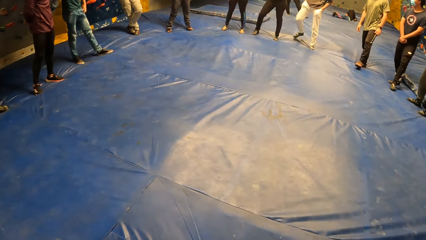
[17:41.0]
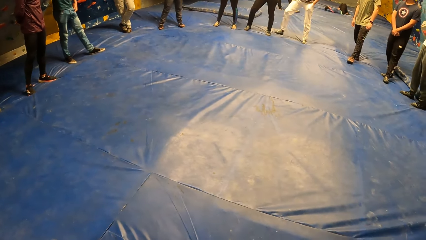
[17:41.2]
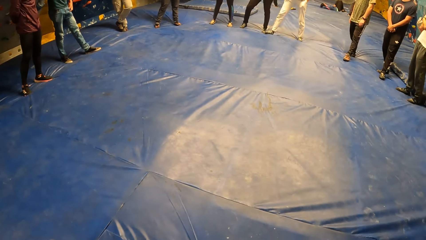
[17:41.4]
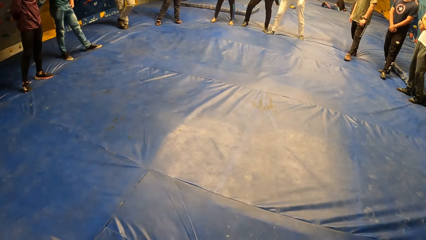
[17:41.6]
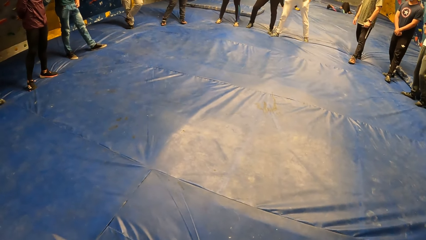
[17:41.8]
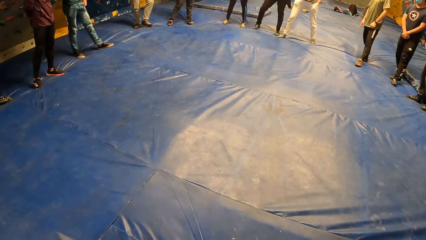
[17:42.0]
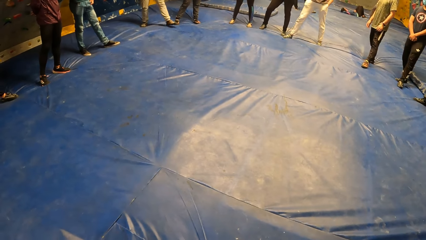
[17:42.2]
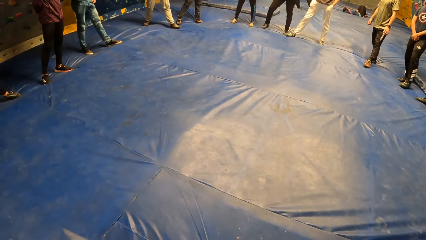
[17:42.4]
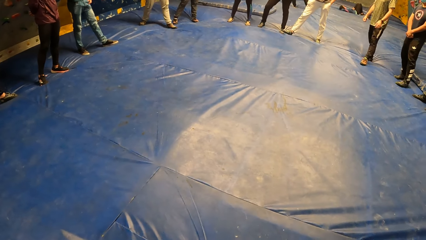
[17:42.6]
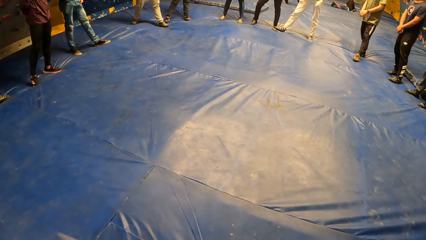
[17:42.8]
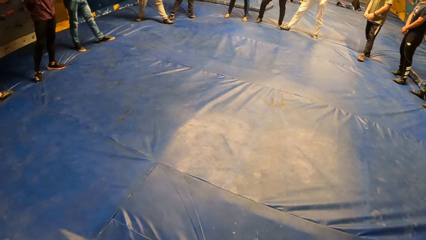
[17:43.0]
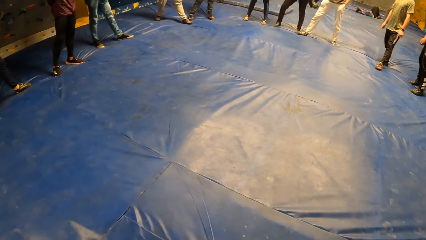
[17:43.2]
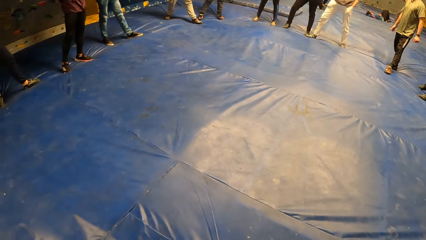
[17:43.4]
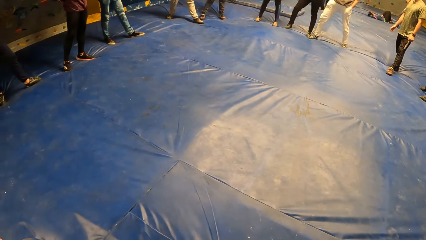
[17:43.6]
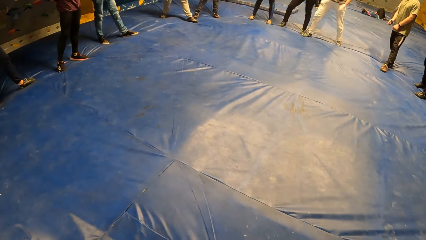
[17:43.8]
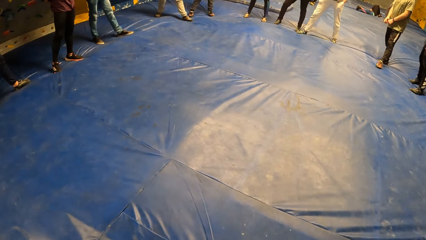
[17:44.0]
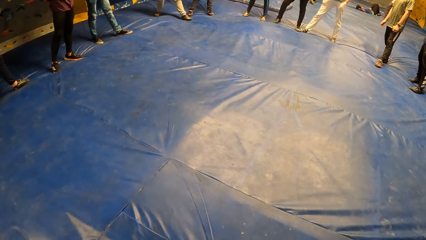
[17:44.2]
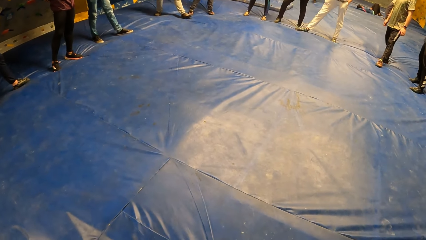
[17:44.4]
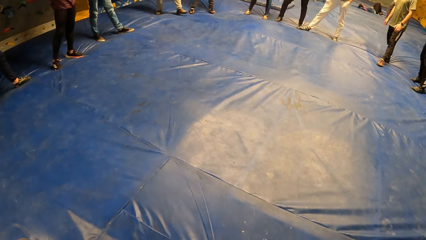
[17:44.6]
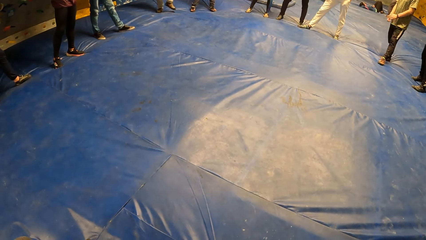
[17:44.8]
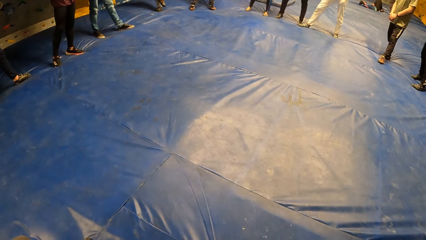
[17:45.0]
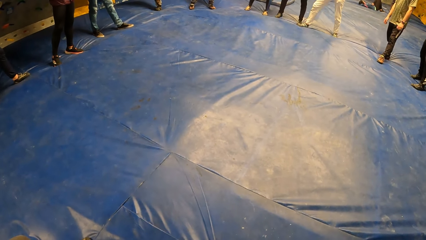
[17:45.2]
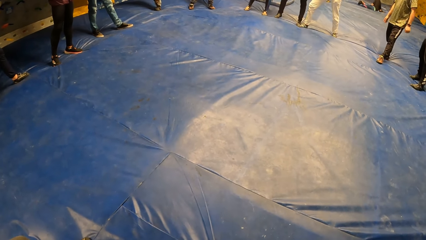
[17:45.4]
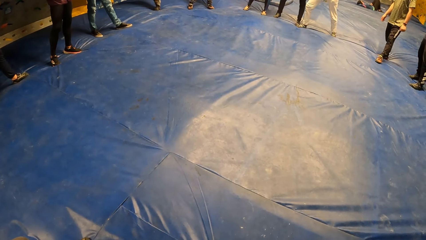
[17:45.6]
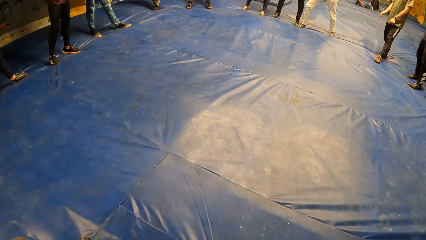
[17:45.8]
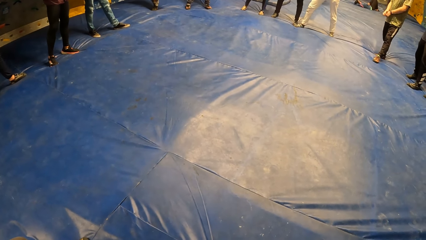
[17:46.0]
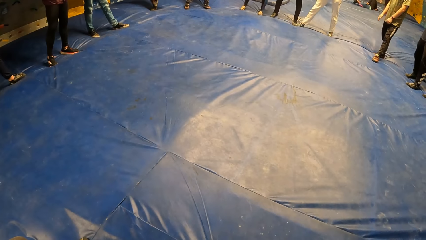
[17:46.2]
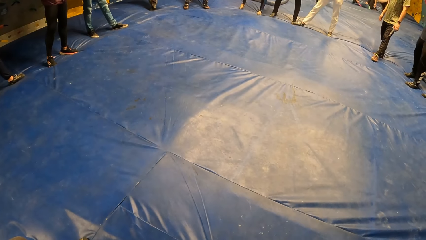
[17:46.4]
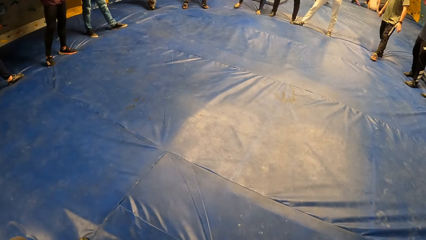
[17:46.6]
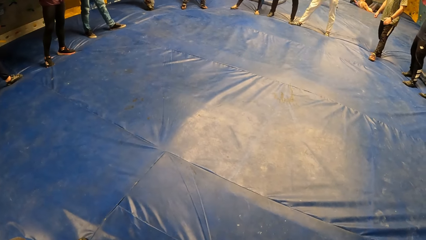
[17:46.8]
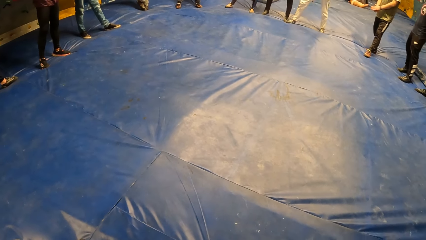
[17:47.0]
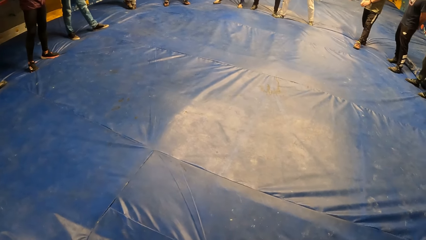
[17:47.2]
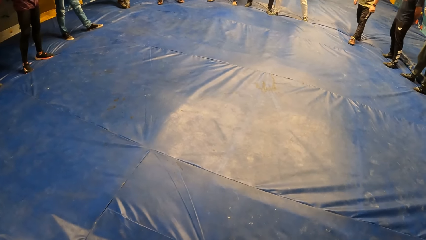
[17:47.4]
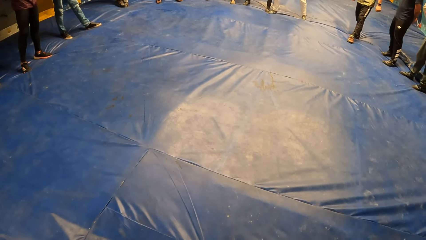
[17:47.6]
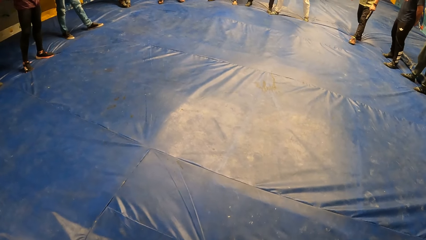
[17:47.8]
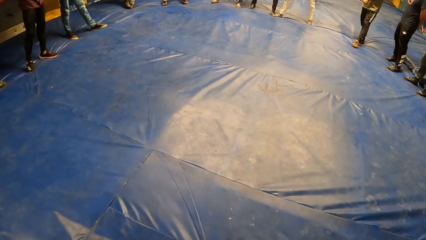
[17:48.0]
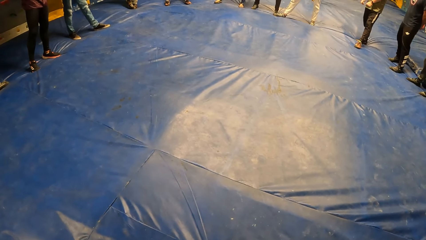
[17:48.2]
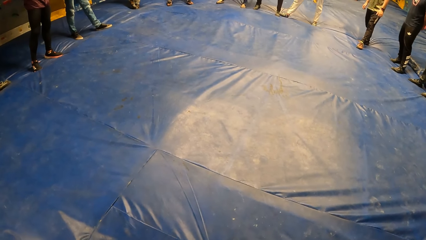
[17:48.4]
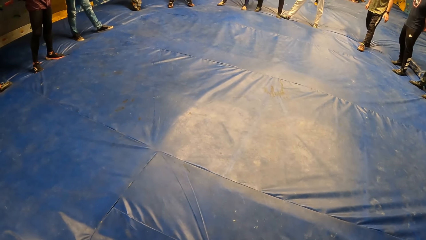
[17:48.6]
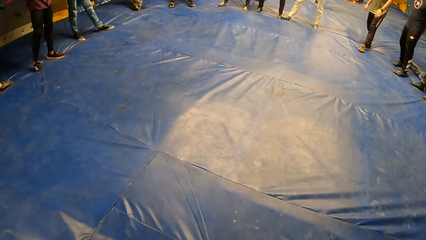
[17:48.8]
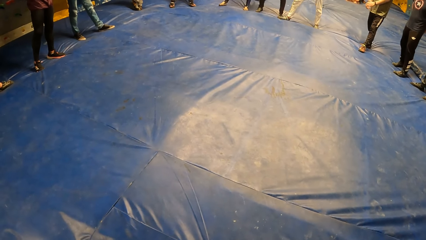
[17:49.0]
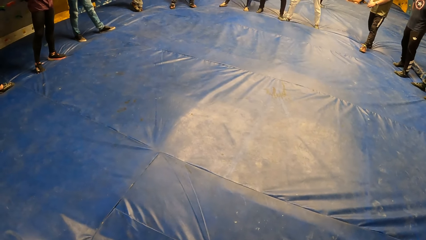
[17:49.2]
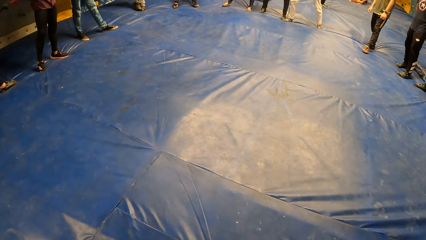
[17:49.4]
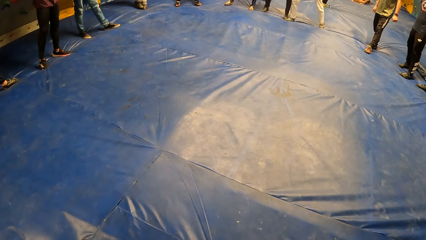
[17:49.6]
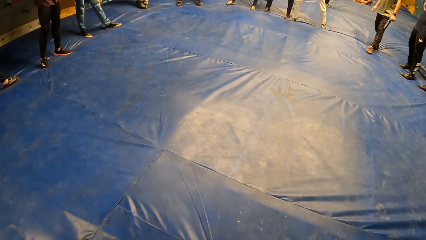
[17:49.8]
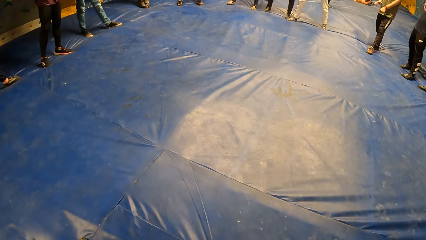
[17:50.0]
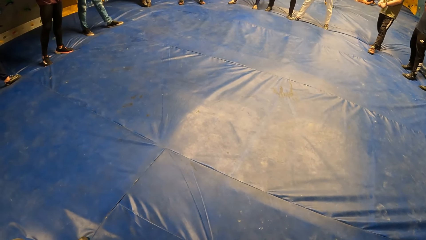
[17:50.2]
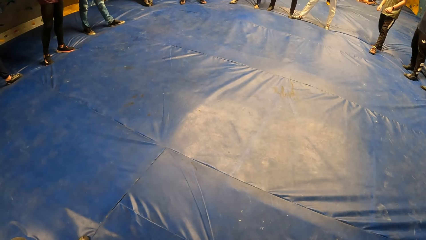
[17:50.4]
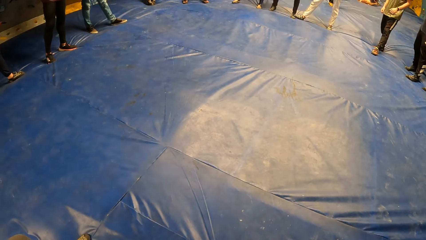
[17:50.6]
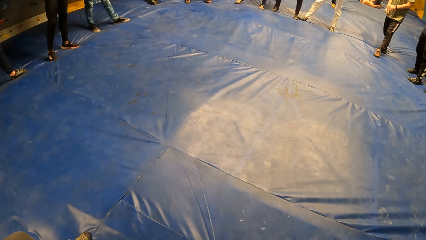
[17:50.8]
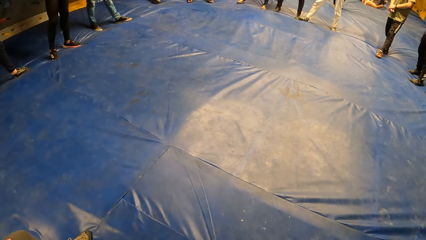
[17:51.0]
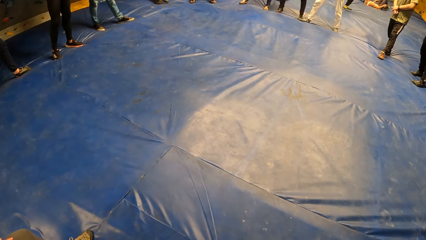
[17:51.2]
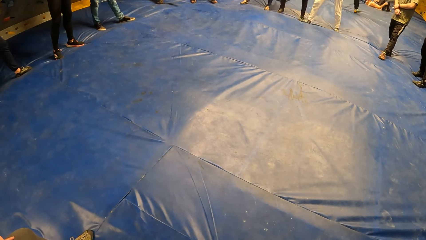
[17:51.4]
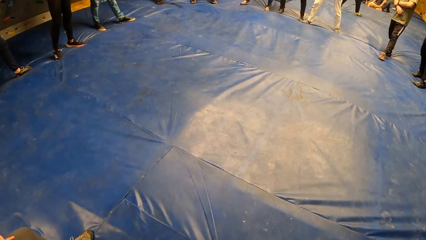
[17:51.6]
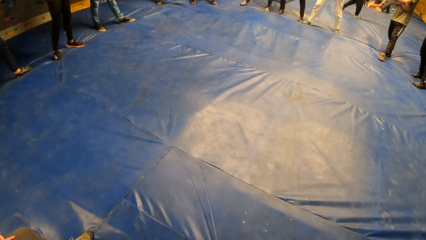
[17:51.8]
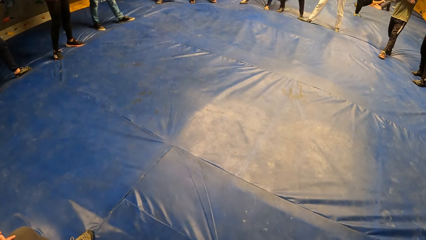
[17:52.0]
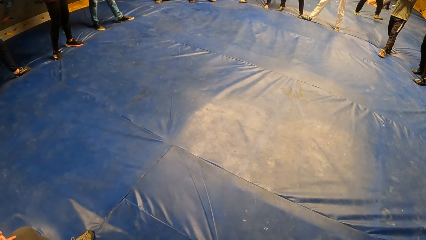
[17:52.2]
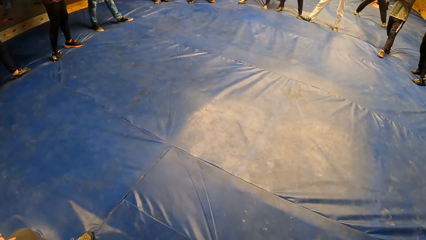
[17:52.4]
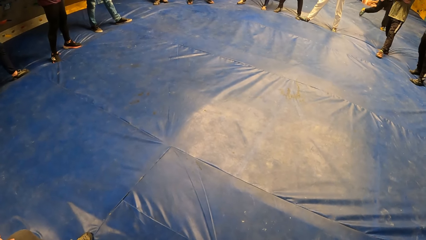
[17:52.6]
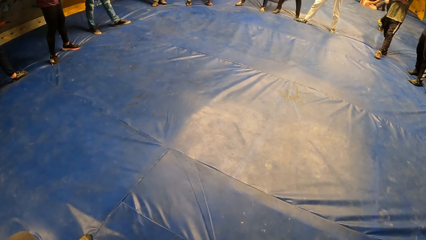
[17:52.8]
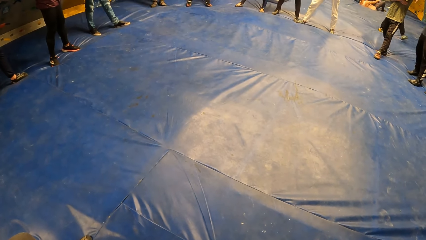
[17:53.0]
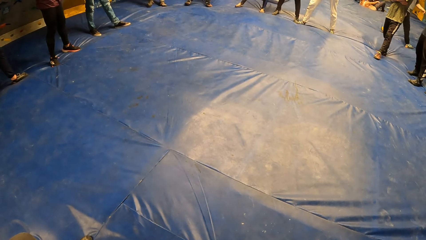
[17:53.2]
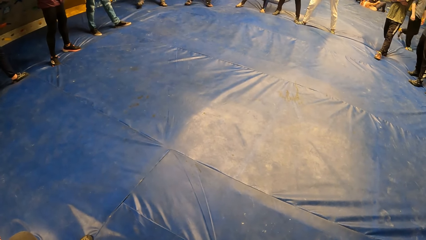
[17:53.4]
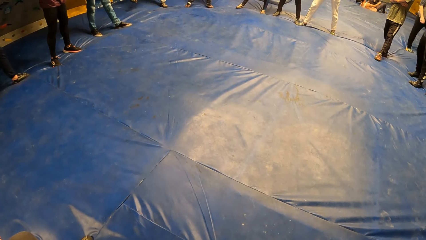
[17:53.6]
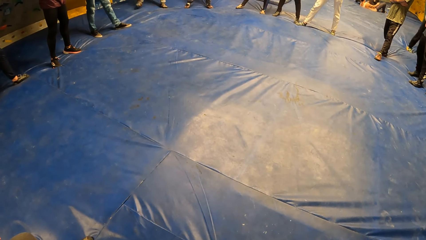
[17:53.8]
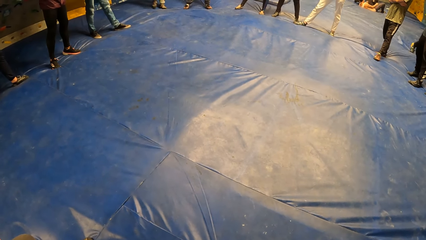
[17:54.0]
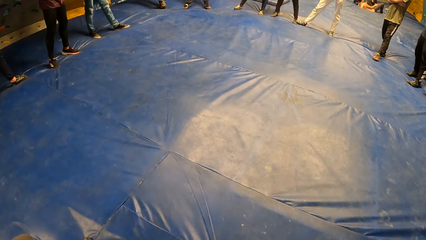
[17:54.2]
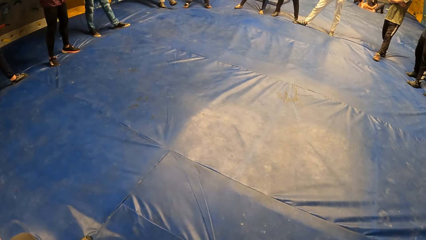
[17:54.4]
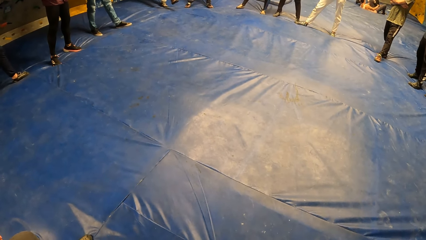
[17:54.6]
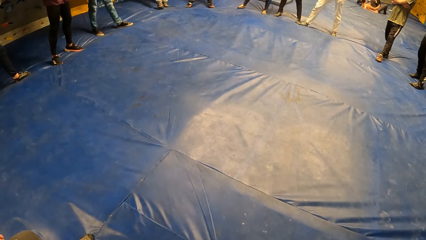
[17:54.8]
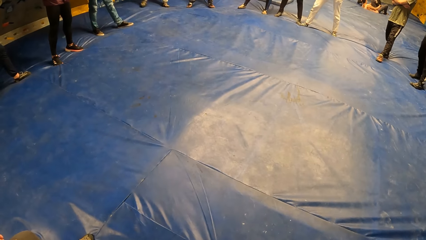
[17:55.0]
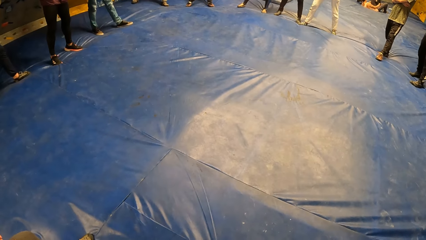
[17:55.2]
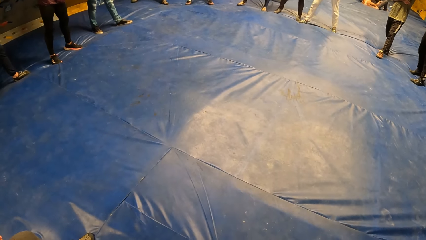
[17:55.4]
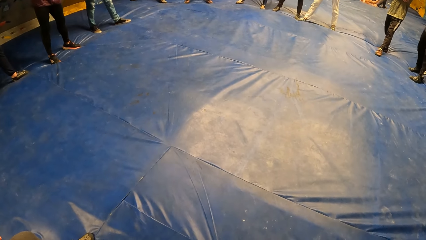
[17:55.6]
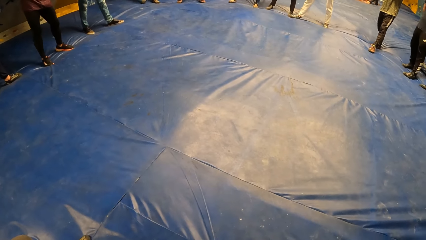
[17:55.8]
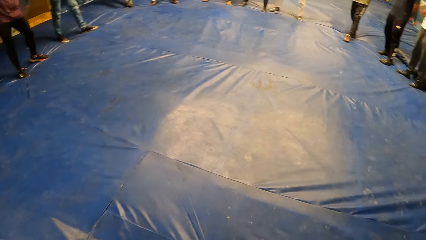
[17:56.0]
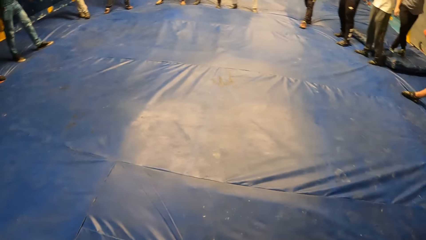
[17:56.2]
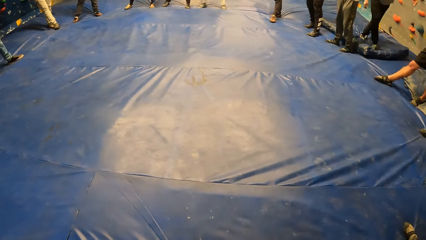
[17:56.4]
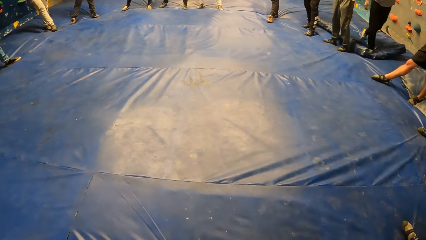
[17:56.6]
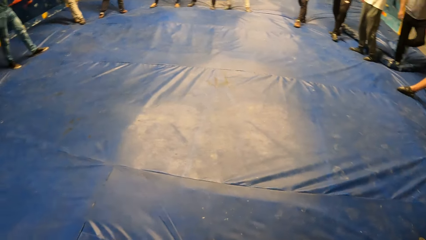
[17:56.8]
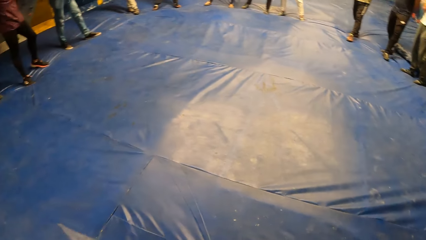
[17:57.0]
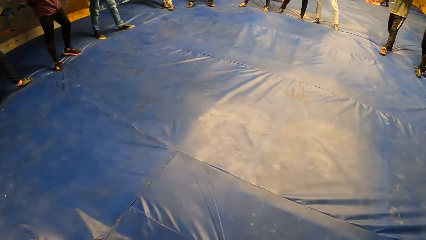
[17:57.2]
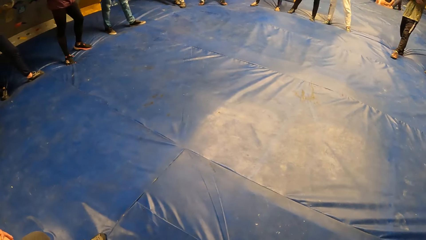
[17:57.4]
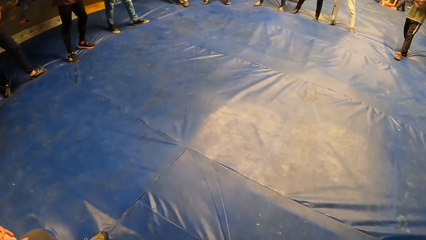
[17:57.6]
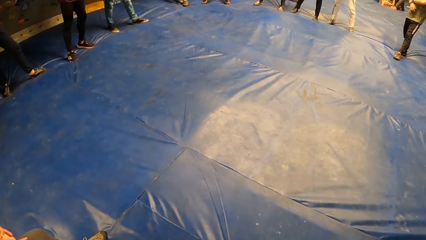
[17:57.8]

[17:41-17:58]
A man steps forward. A lady steps forward. Another man moves the hands. The first man fidgets.
